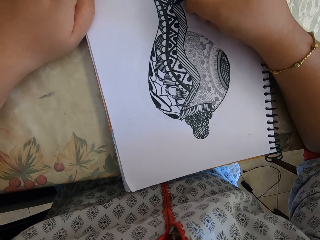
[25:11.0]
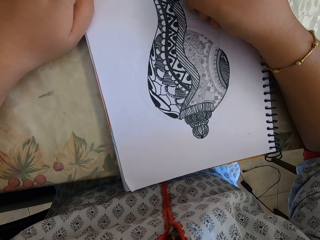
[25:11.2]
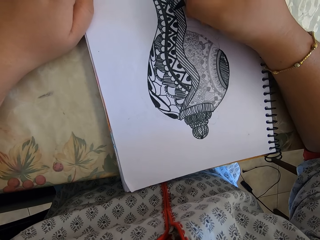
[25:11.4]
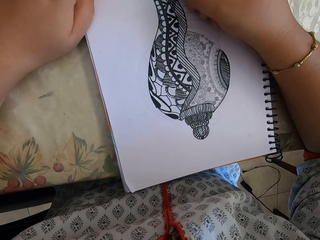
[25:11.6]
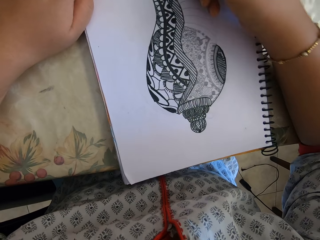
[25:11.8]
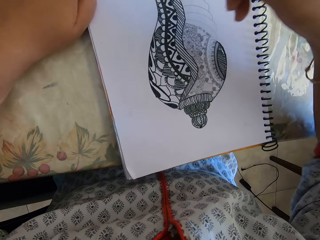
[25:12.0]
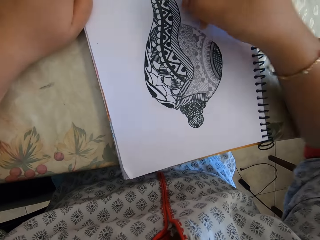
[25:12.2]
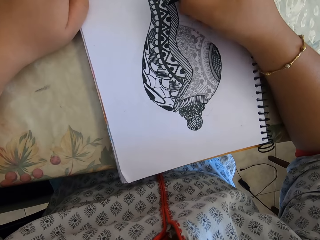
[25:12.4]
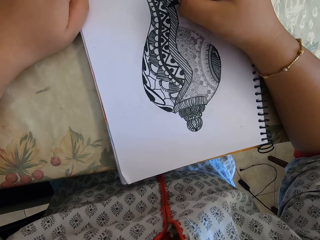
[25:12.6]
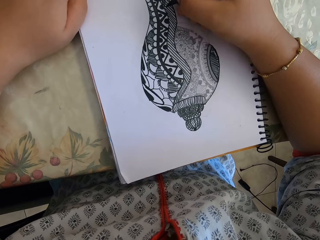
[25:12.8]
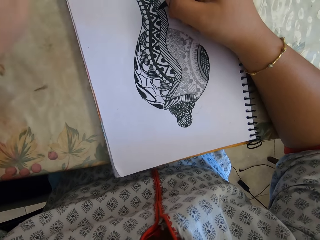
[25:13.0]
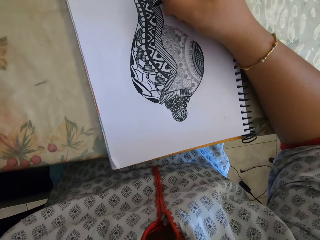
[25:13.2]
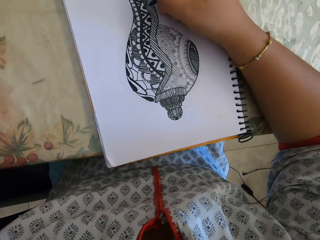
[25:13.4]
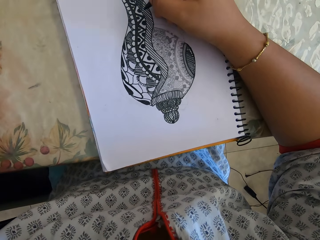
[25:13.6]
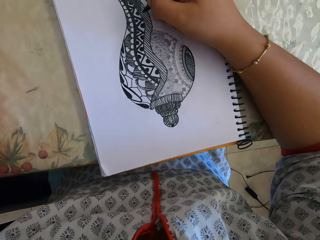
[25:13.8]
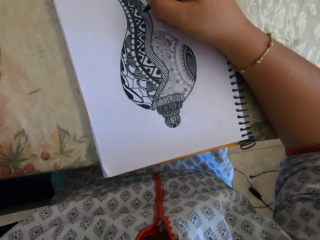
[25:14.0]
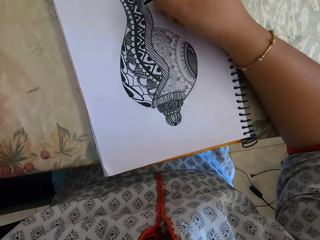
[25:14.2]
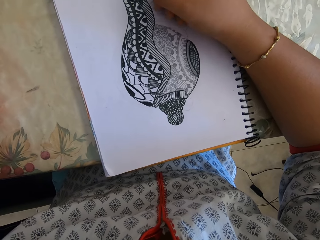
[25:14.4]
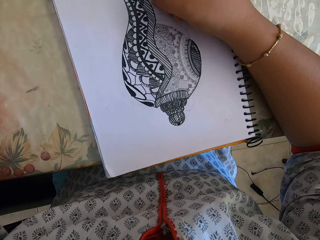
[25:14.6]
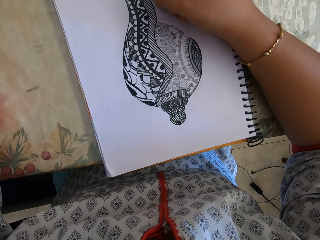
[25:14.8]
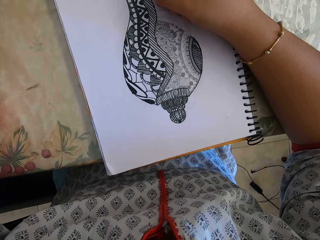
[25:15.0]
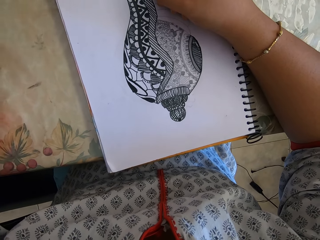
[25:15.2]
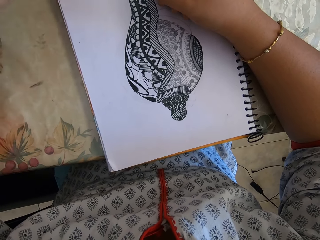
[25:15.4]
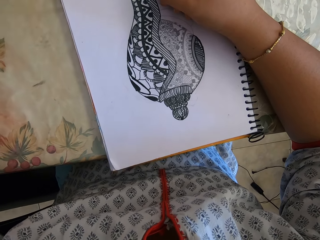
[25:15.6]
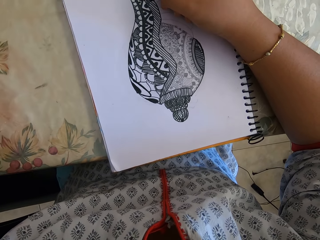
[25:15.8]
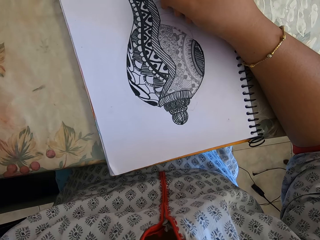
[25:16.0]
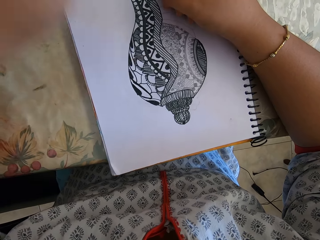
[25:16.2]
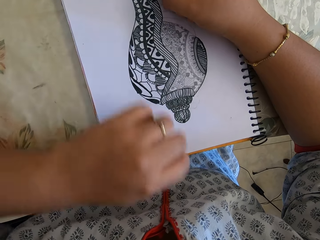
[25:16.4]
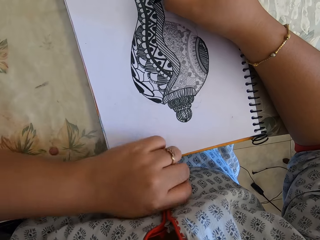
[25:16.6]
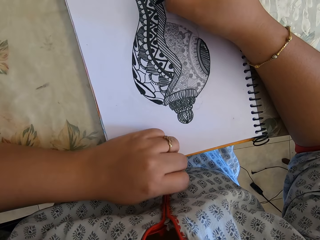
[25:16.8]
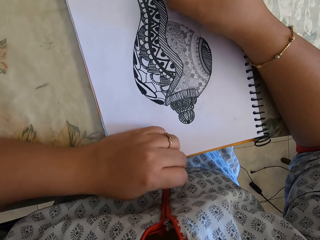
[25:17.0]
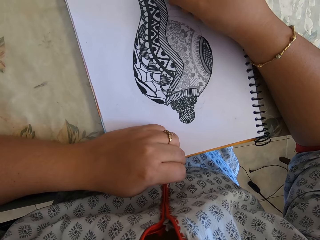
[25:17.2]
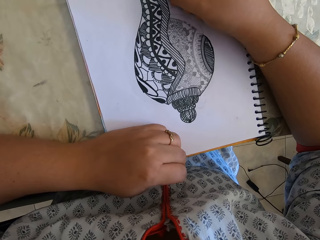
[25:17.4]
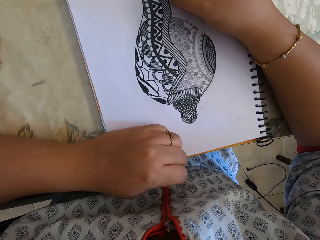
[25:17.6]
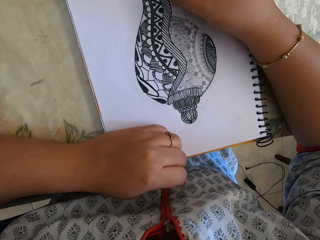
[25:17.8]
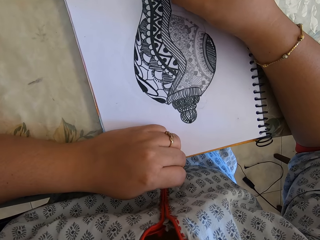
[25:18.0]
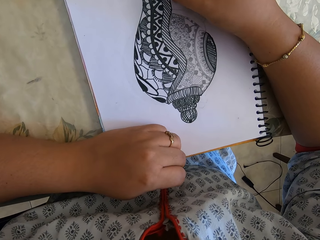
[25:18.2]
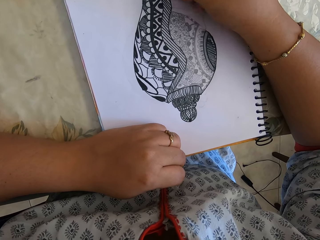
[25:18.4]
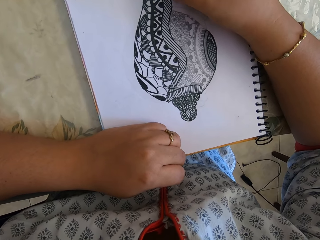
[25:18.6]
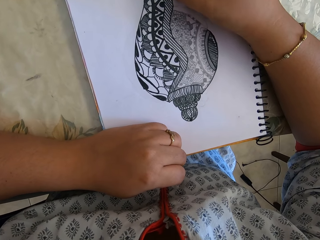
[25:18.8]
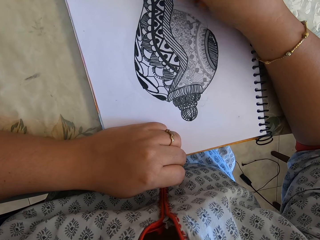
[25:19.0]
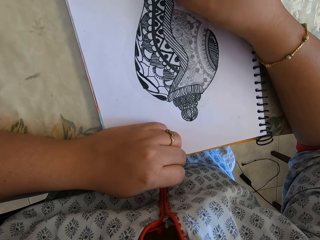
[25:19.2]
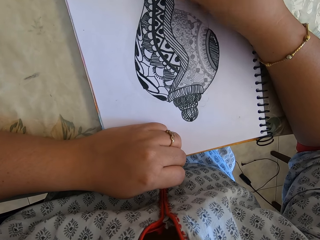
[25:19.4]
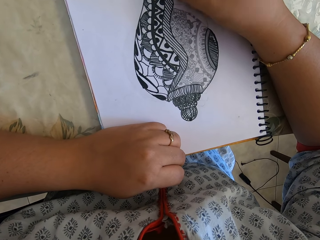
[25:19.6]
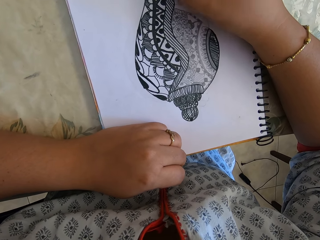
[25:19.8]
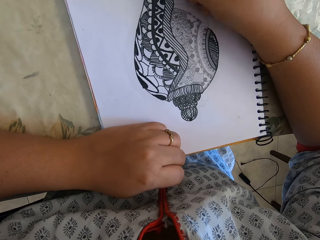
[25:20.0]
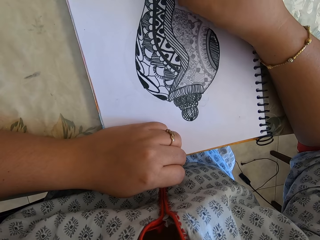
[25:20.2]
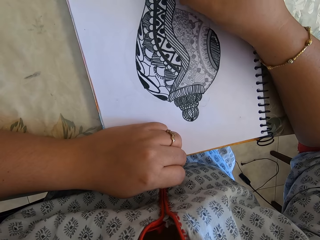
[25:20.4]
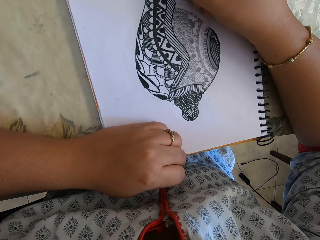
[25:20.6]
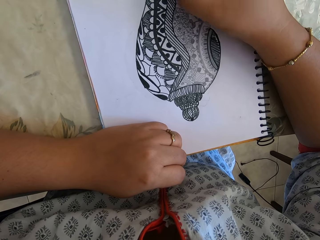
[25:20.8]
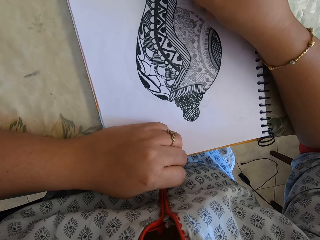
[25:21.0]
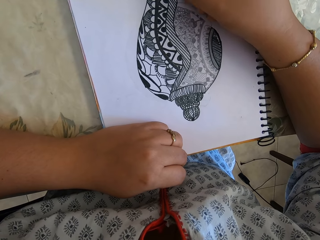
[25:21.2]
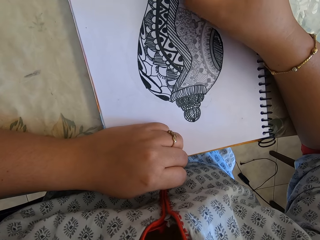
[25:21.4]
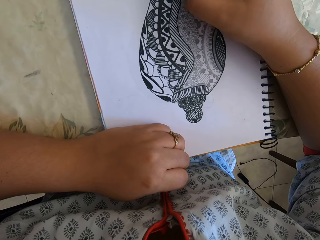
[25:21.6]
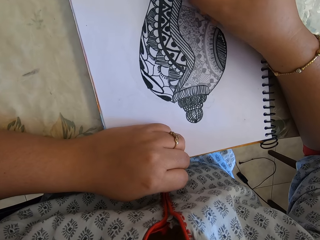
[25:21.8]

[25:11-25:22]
The camera wearer lifts the left hand. They lower the left hand.

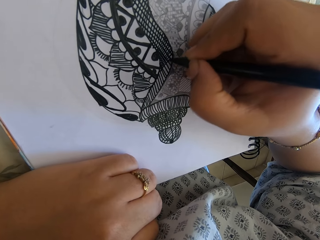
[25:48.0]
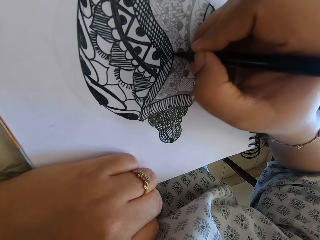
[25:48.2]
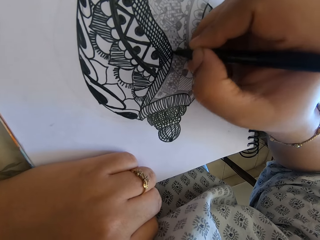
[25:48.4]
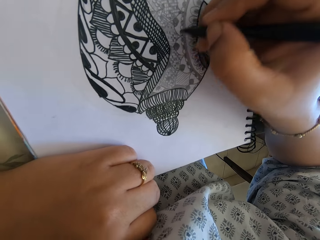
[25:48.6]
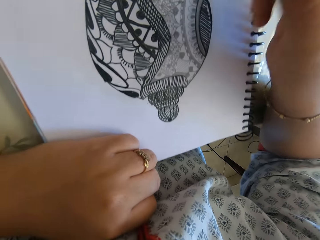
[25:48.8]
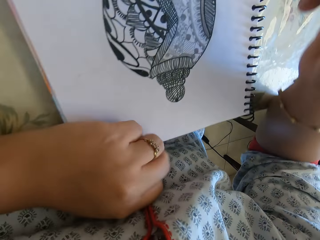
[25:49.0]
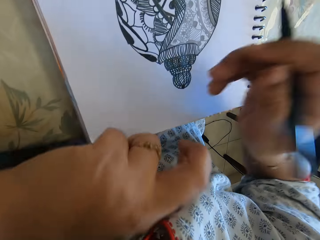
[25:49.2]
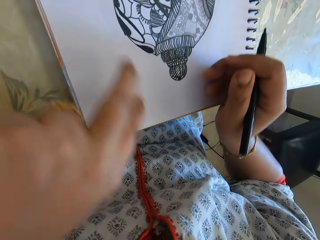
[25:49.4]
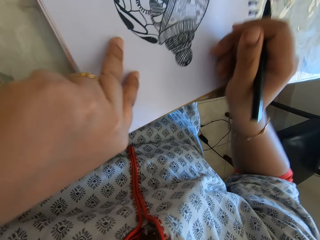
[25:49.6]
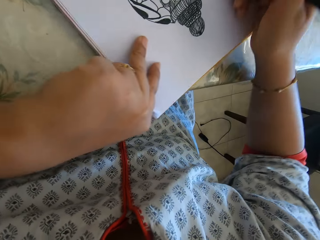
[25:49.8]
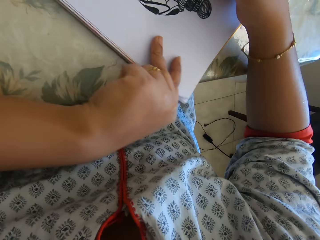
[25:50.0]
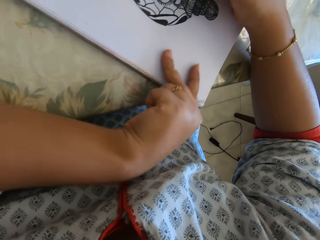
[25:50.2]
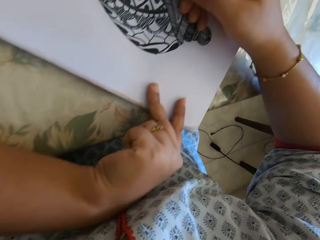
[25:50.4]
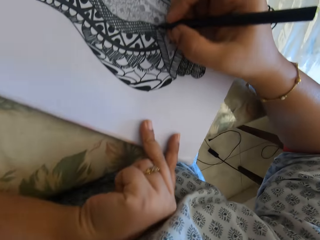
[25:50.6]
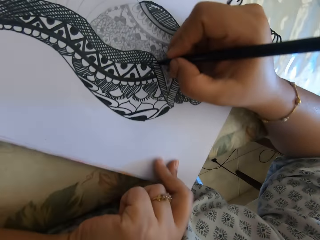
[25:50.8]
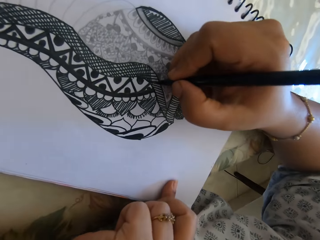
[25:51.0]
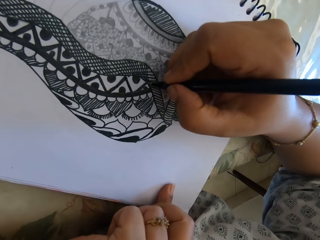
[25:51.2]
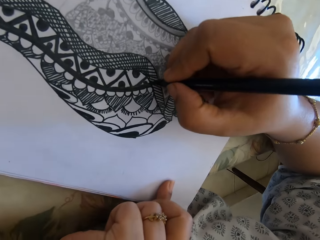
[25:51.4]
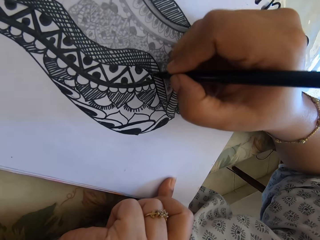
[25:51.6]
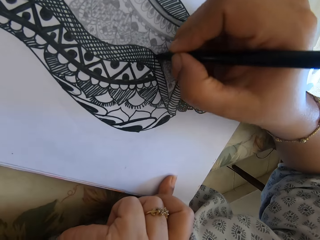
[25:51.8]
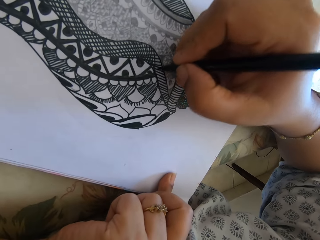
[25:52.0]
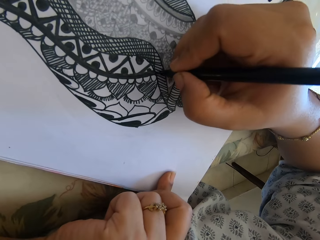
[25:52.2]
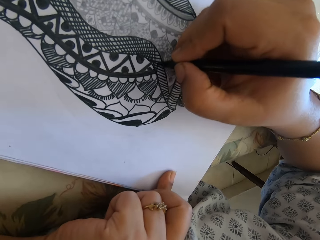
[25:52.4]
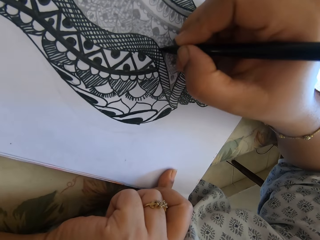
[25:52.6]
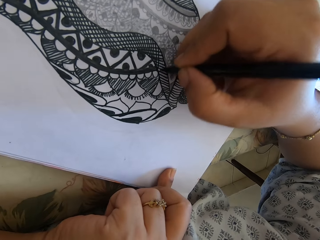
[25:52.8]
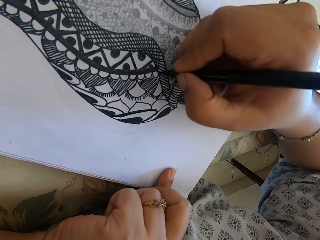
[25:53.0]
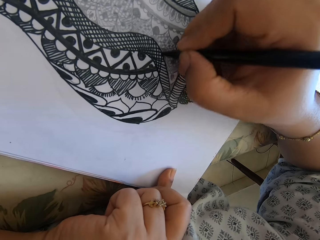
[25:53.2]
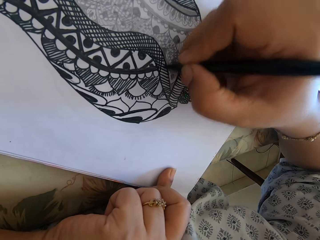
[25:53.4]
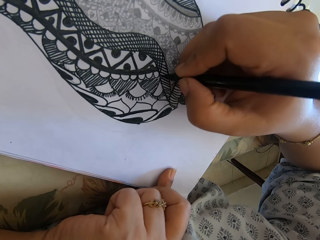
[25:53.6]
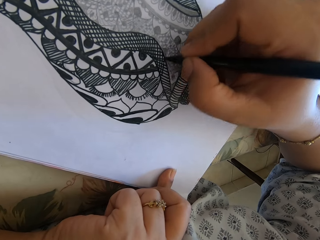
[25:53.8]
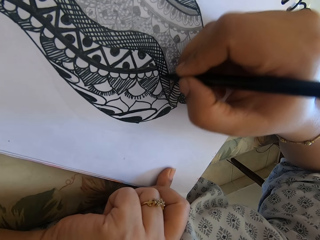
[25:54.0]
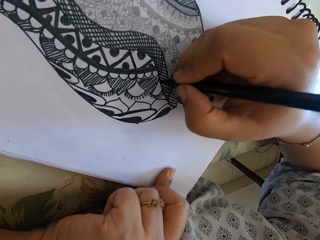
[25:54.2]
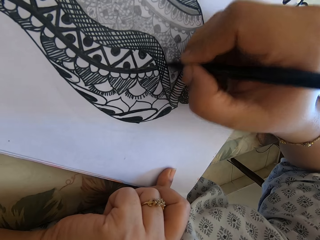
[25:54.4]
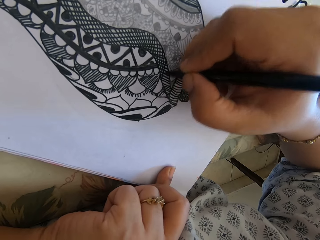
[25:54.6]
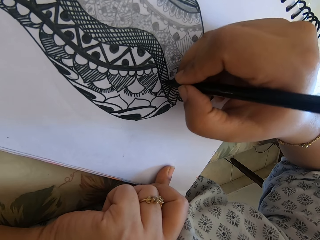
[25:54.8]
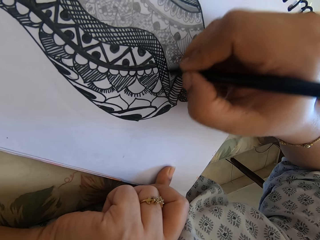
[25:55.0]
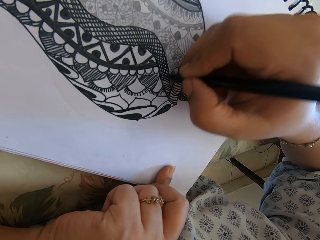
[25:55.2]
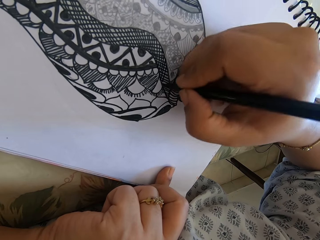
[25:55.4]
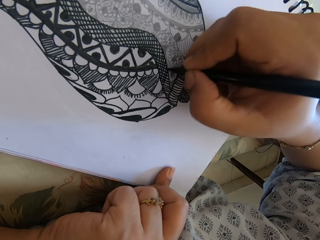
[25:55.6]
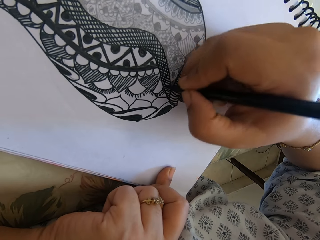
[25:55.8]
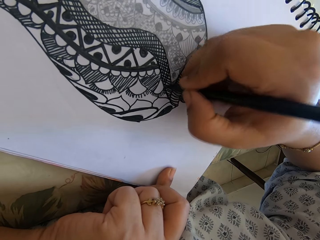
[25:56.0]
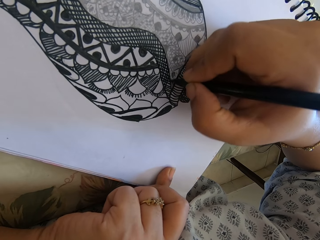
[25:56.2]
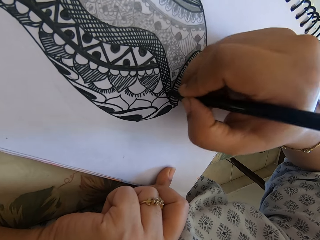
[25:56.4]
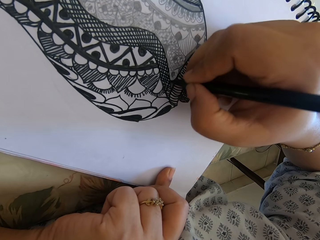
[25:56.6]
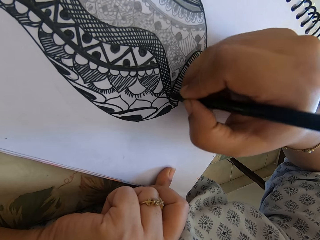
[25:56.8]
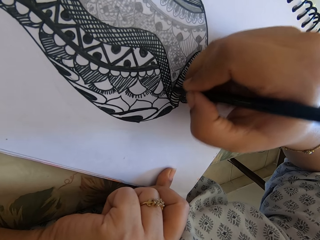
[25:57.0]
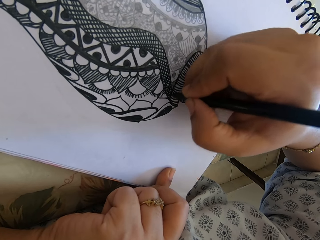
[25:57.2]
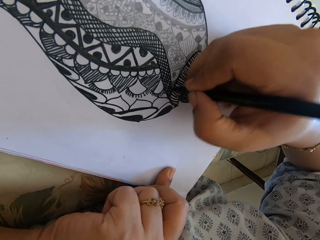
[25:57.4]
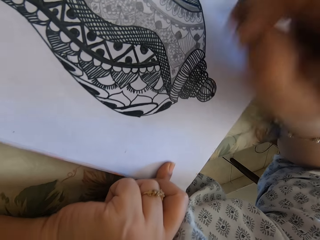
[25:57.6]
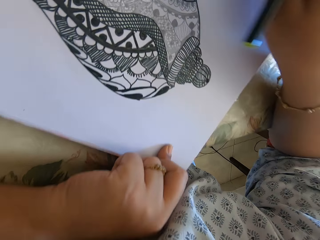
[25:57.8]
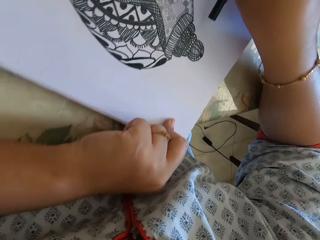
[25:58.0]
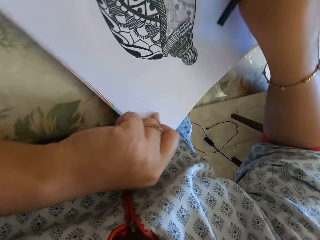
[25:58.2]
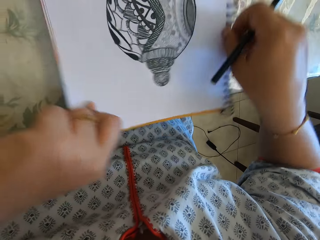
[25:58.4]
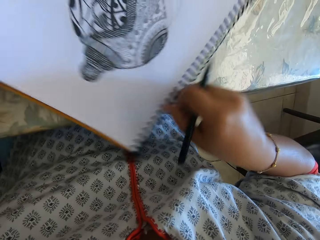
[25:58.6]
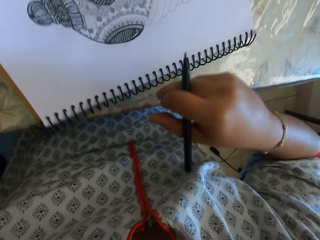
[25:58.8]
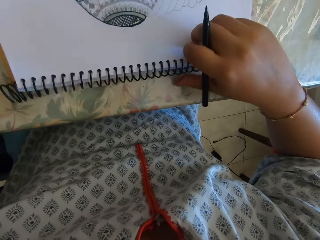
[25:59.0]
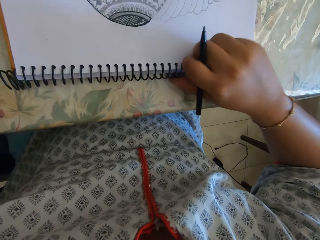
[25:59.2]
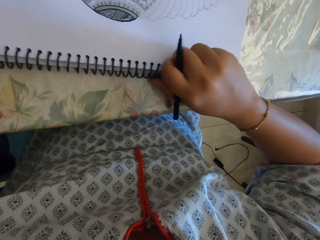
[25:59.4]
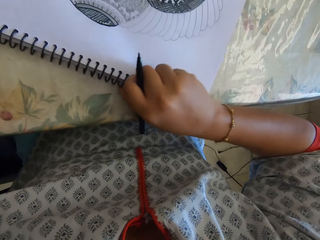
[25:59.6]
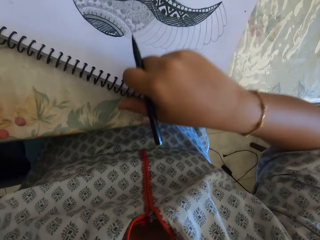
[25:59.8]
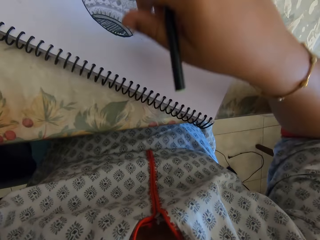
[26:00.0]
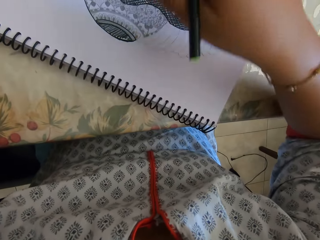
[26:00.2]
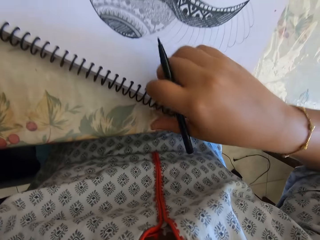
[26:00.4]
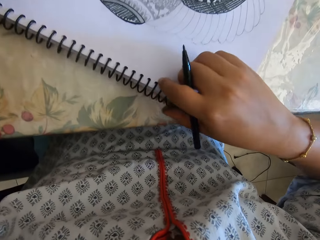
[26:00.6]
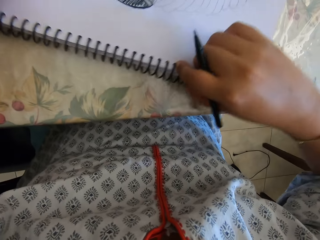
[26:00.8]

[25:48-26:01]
The camera wearer turns the book. They draw. They turn the book.
